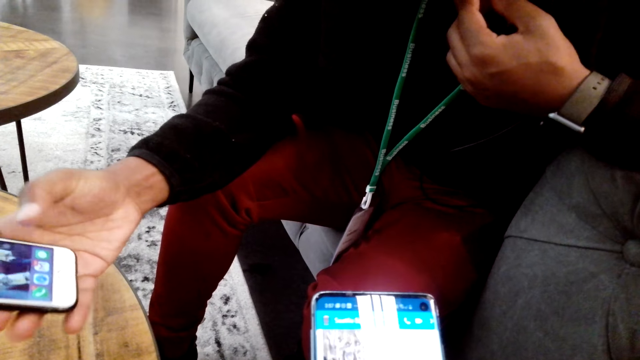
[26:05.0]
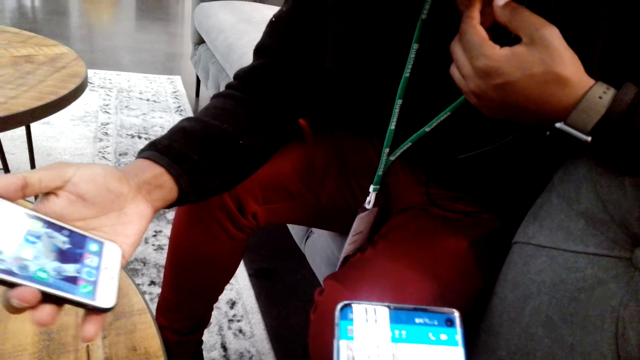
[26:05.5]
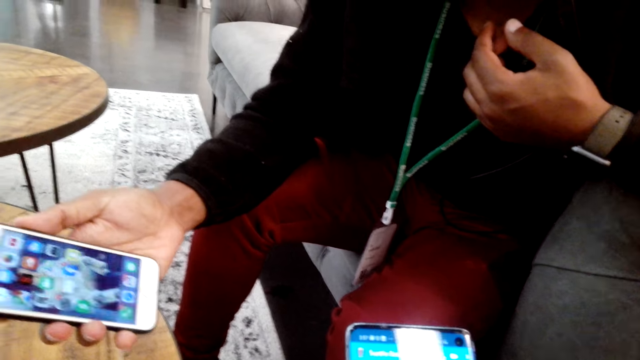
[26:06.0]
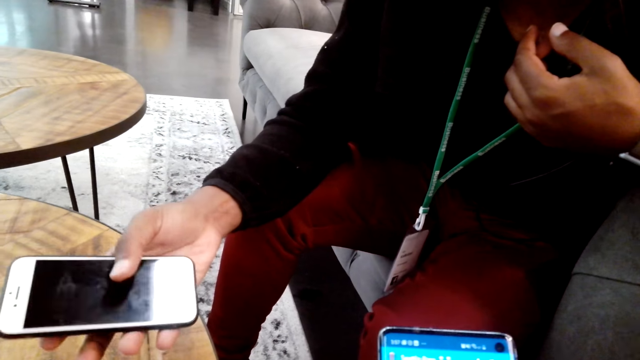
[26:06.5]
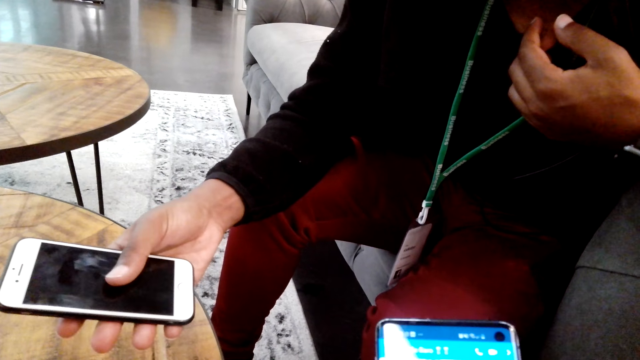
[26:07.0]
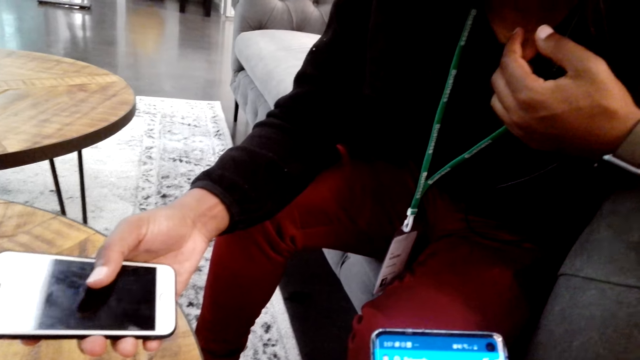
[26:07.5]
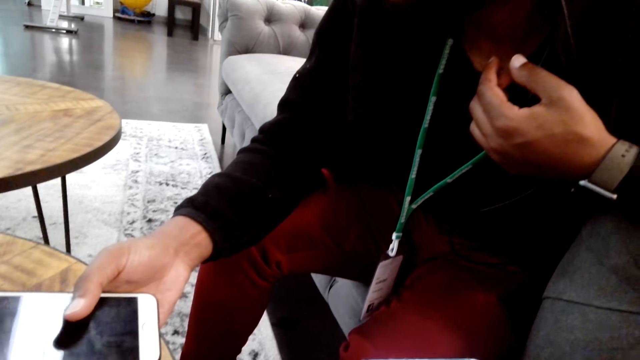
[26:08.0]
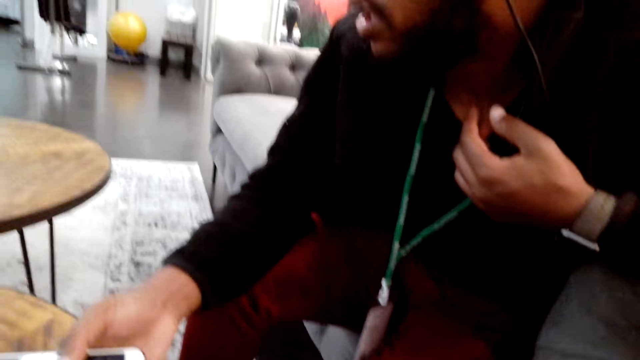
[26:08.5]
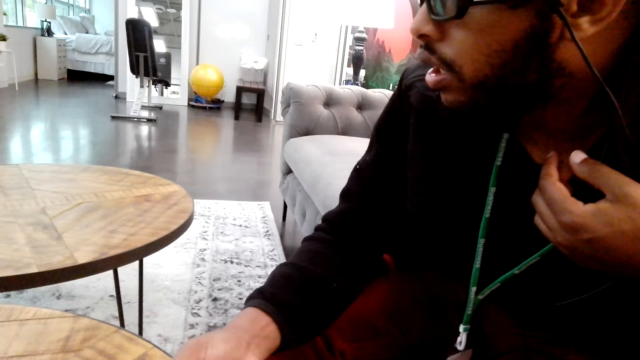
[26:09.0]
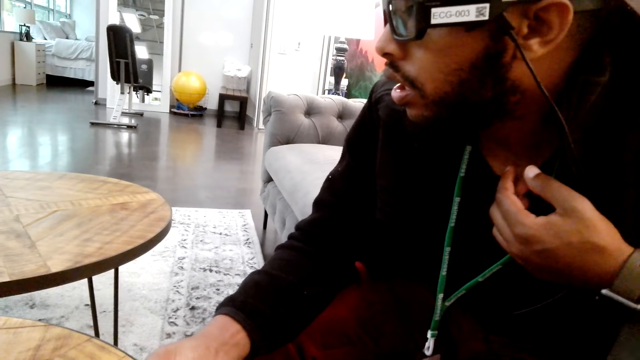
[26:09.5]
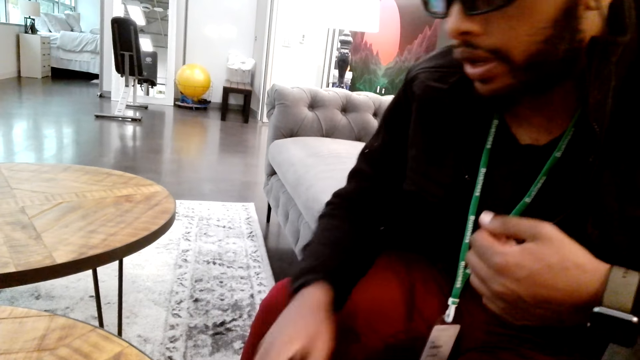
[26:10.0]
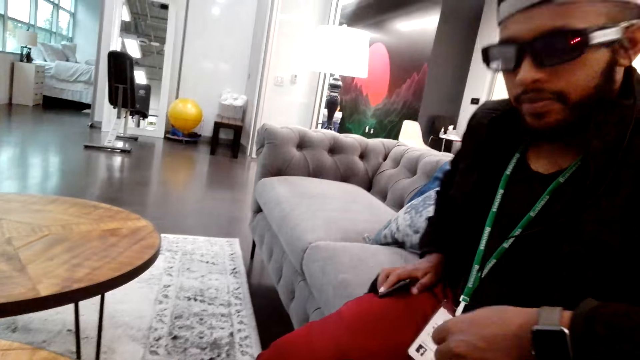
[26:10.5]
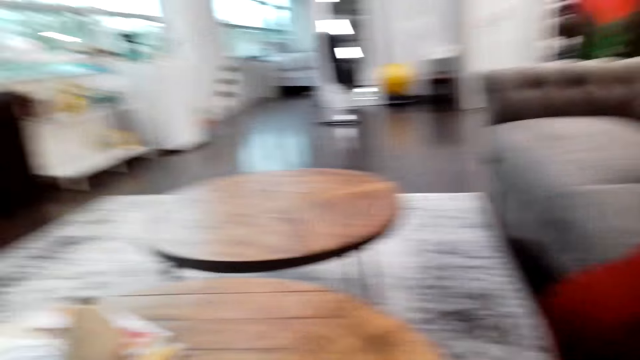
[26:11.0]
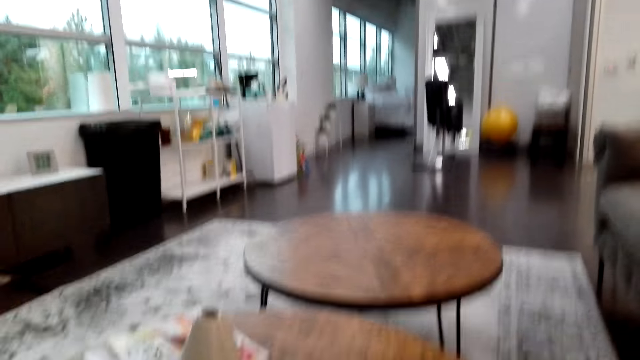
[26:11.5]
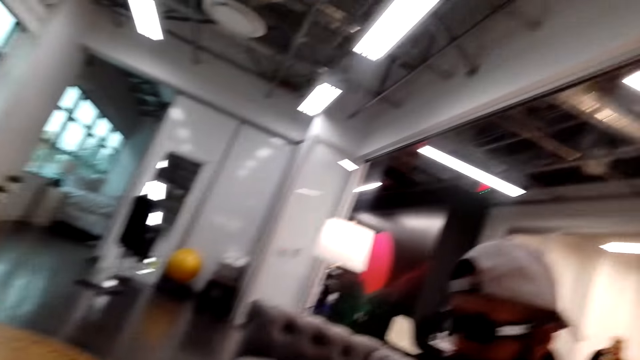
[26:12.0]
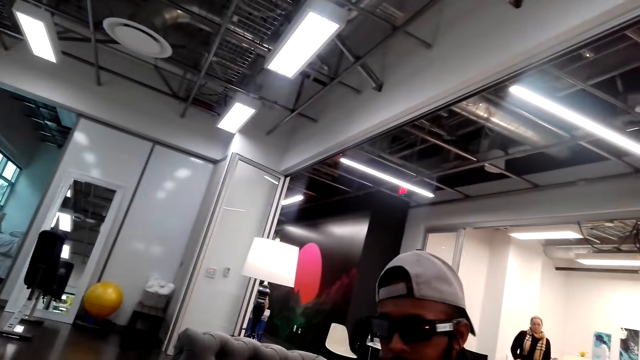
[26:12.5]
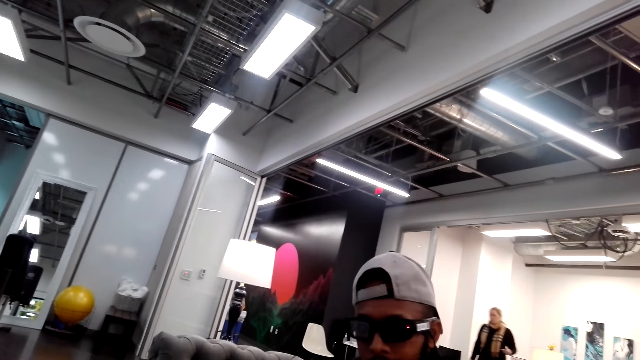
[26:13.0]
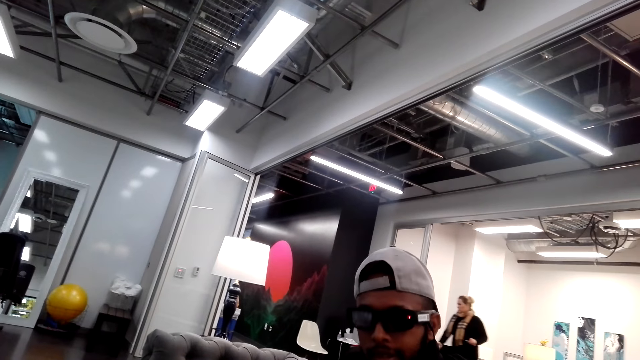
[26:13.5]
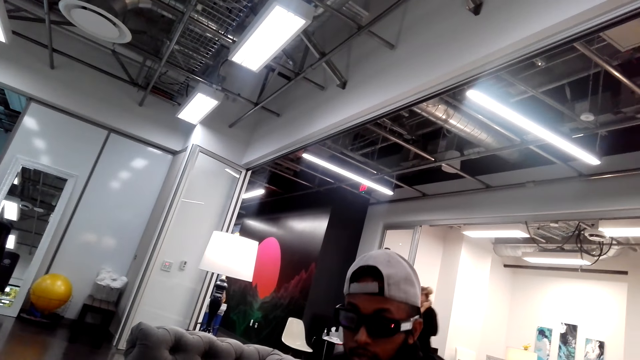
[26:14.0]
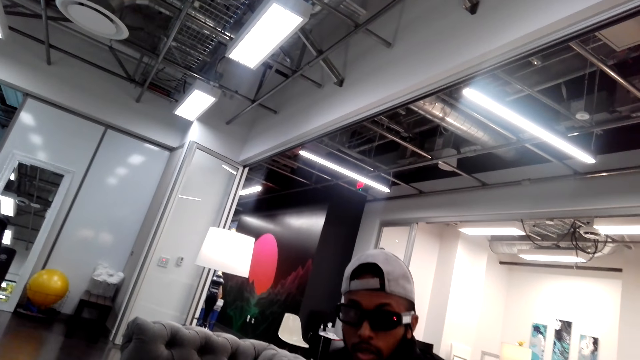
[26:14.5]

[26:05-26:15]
A man turns off his phone. The man puts the phone in the pocket.

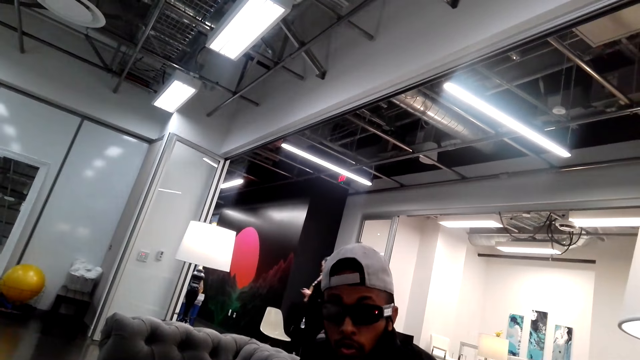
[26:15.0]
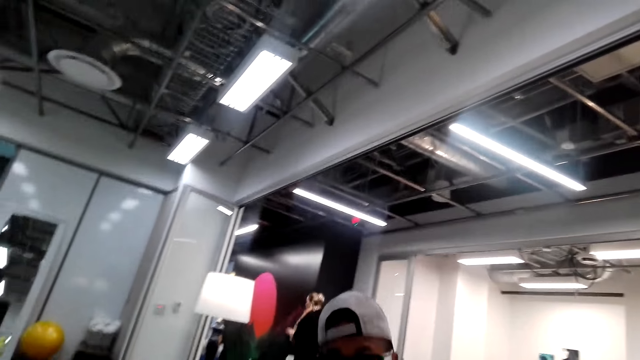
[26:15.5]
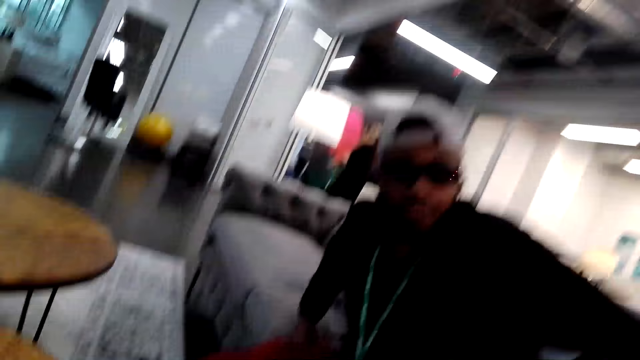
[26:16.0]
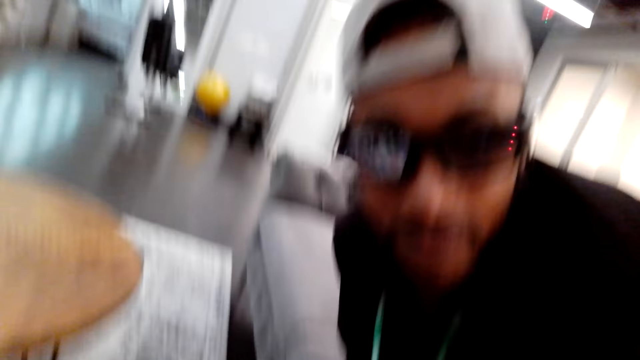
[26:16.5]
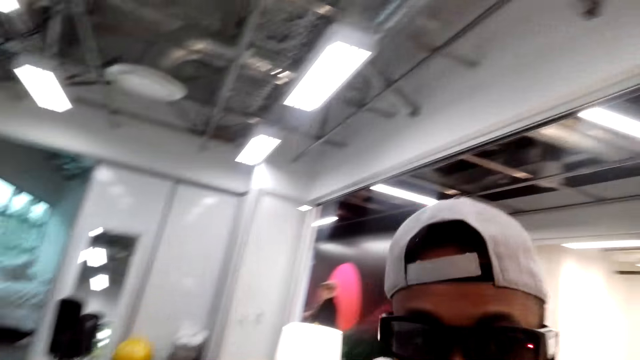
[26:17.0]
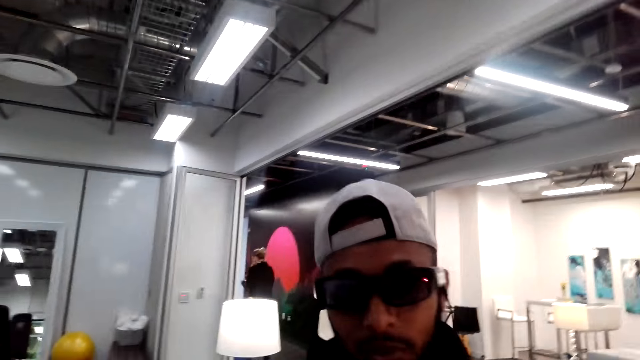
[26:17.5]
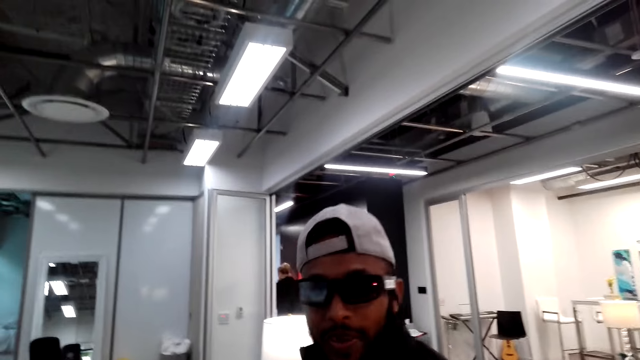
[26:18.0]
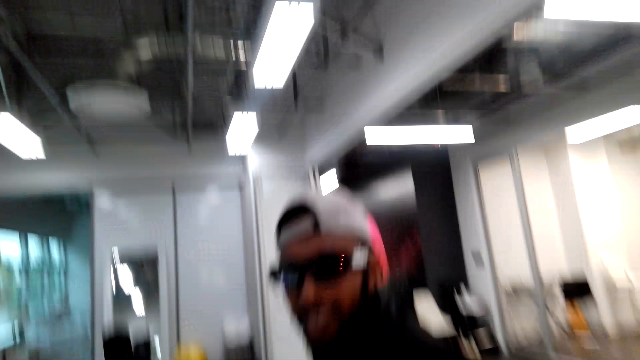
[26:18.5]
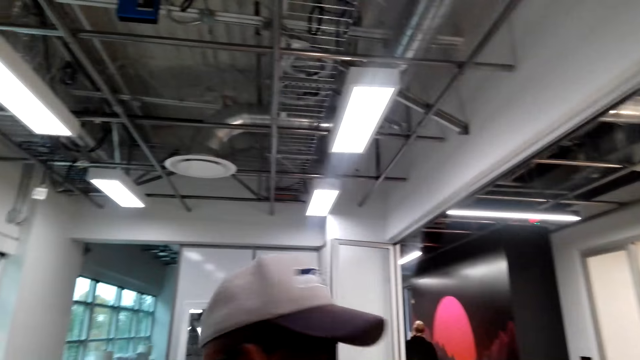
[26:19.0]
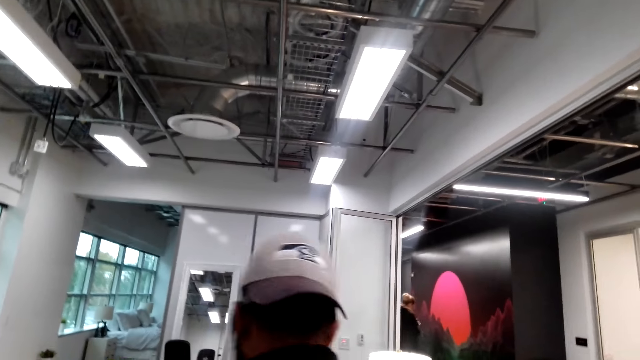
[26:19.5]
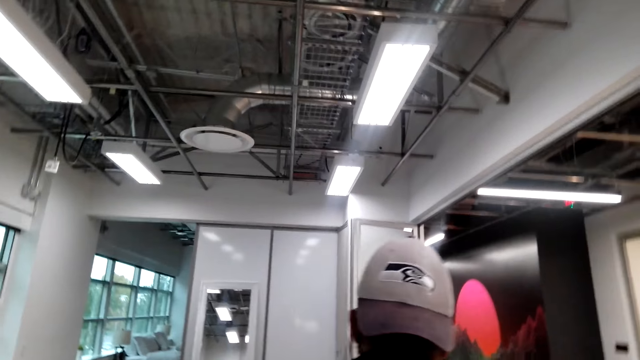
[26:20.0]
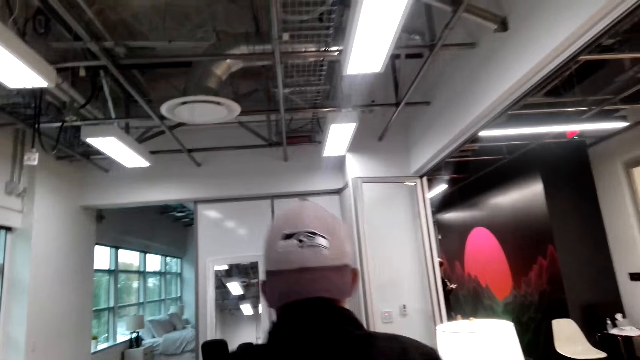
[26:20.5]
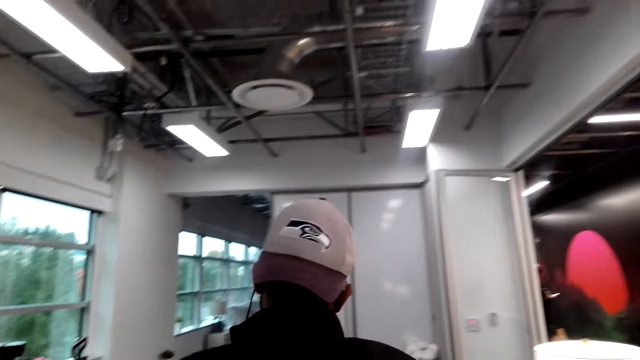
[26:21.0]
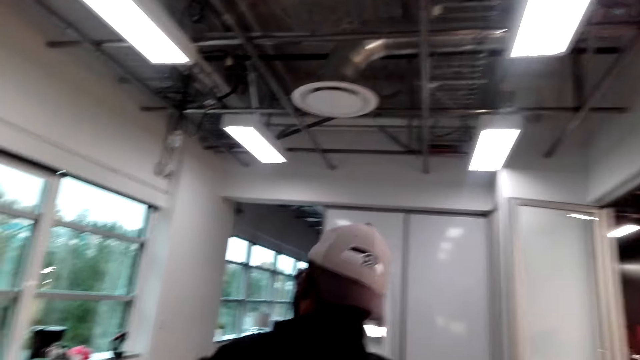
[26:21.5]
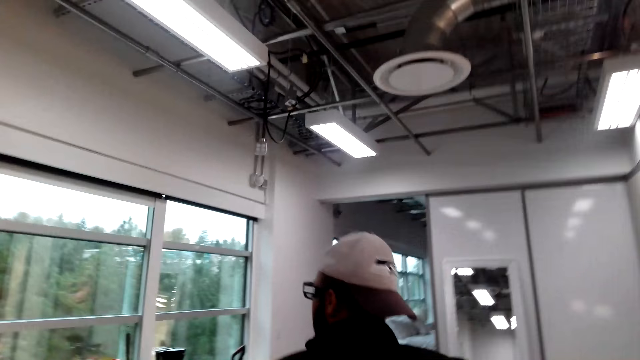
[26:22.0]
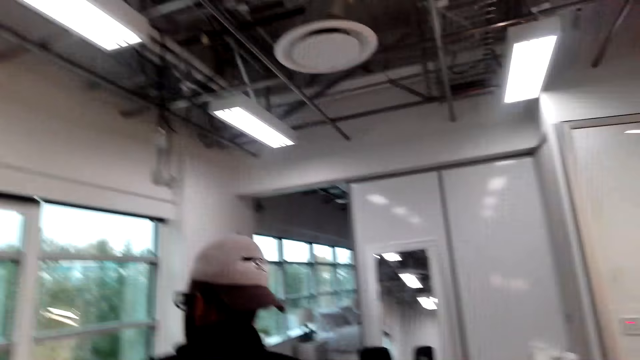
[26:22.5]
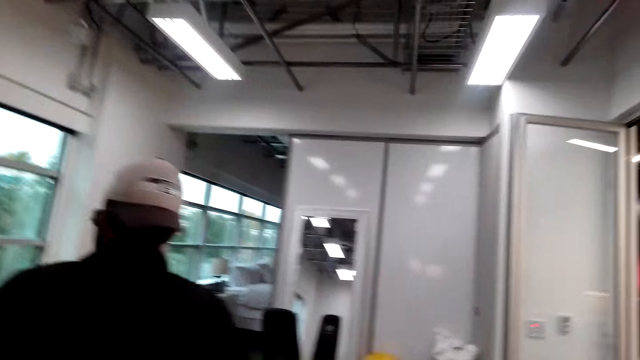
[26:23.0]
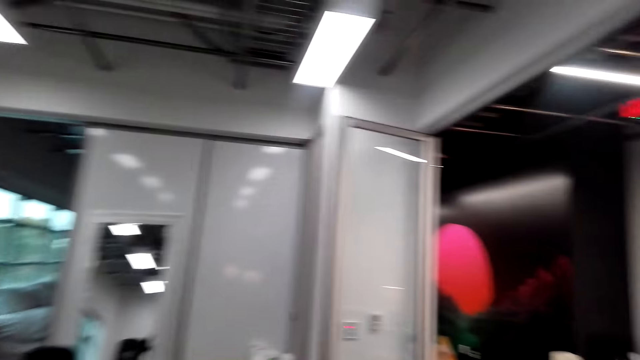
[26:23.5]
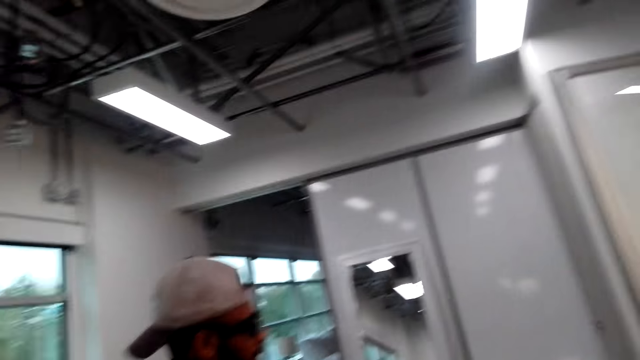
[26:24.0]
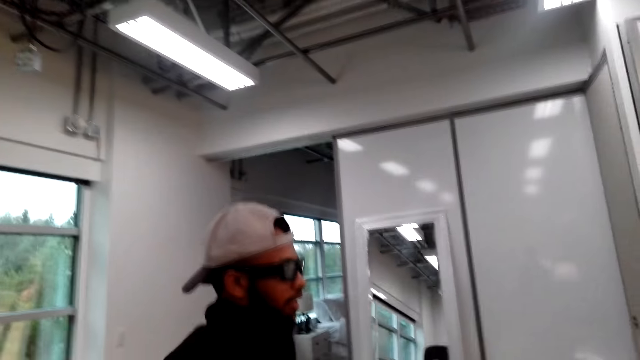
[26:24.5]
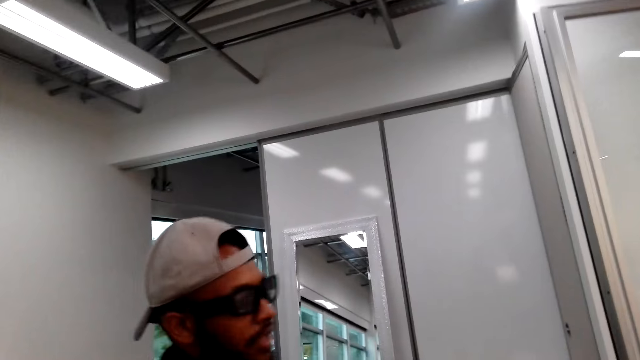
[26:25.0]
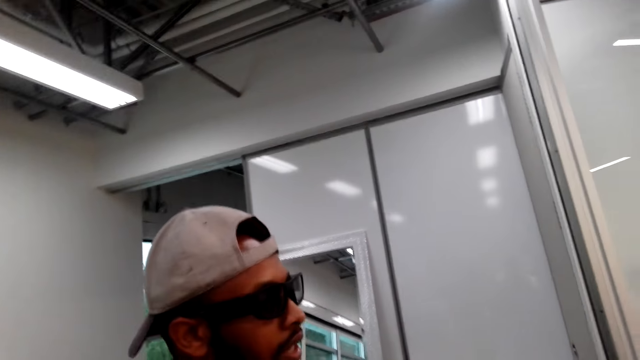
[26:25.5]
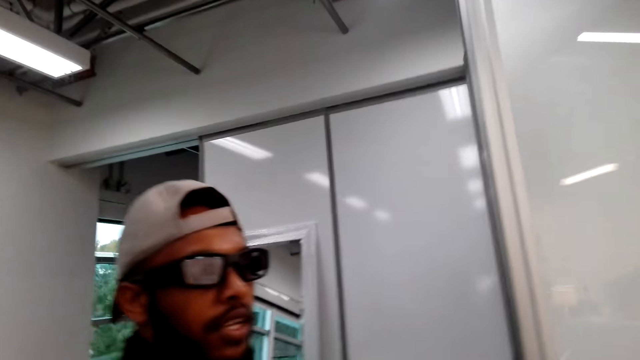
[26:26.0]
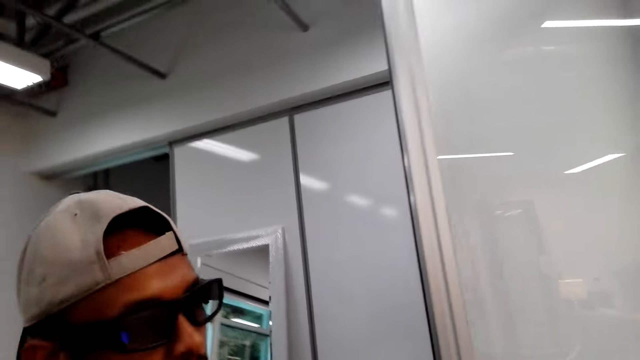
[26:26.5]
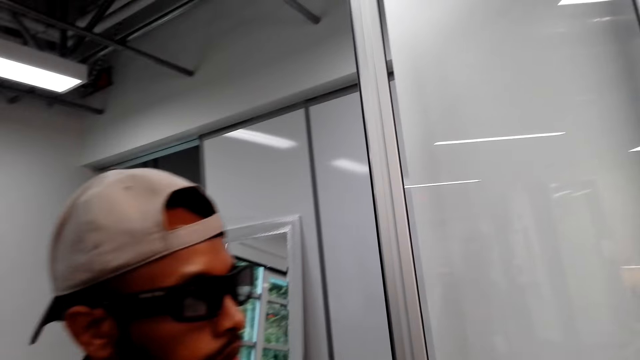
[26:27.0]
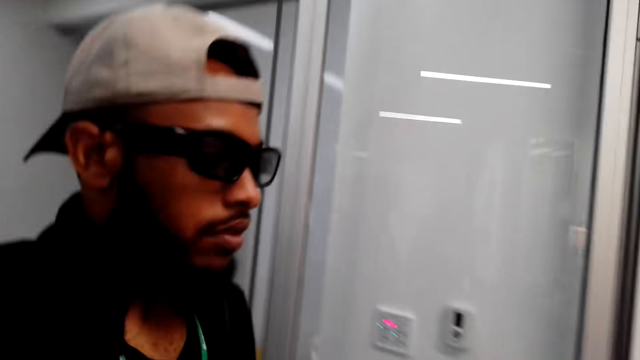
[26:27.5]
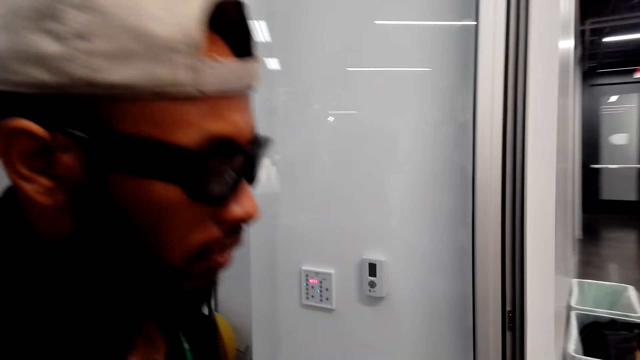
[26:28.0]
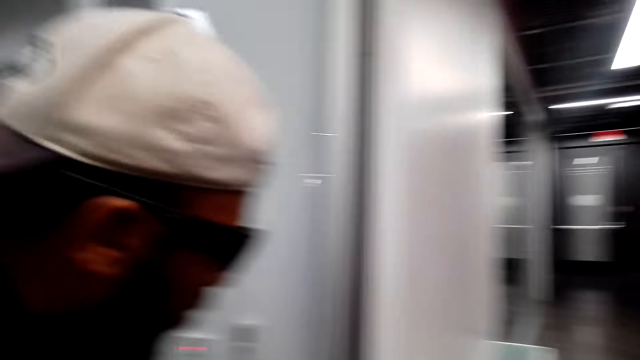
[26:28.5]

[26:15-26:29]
A man stands up. The man walks in the house. The camera wearer walks in the house.
